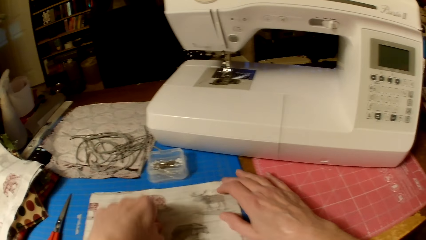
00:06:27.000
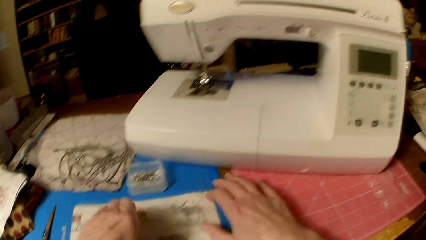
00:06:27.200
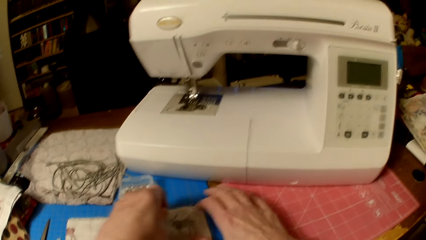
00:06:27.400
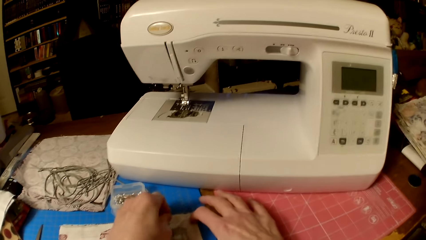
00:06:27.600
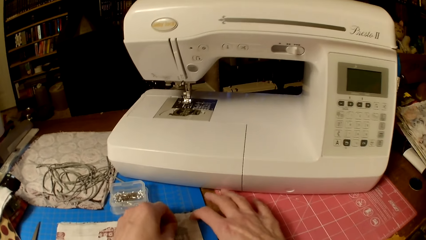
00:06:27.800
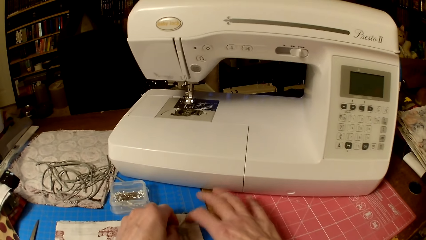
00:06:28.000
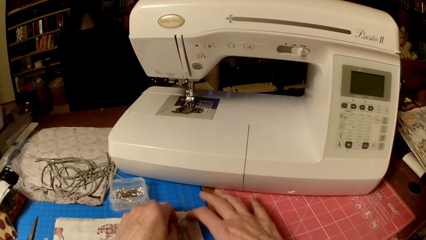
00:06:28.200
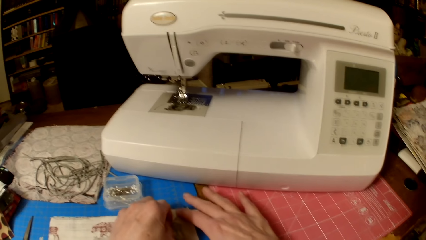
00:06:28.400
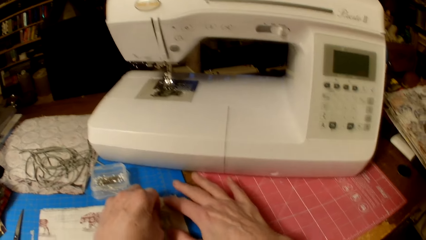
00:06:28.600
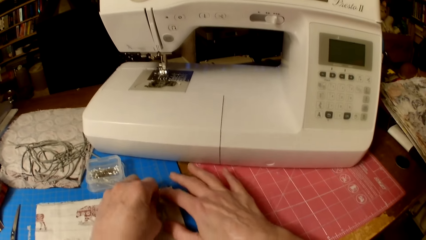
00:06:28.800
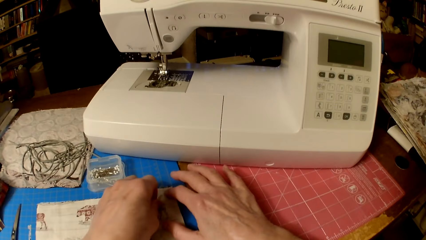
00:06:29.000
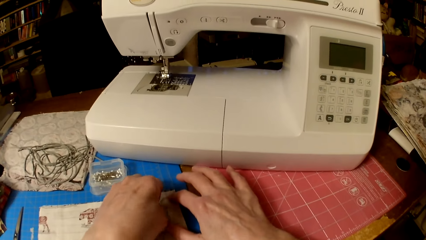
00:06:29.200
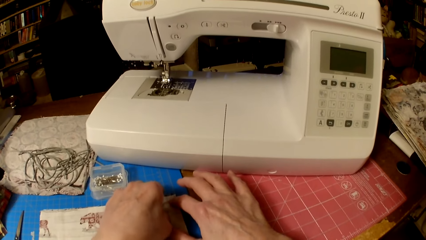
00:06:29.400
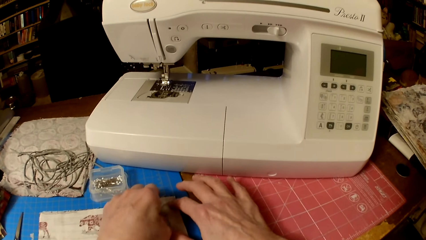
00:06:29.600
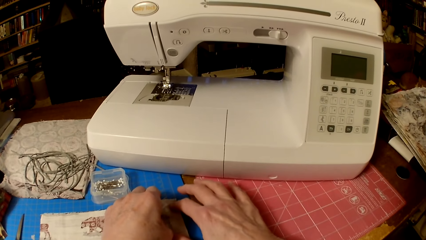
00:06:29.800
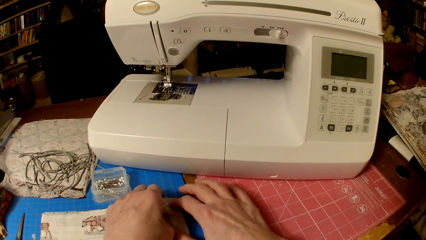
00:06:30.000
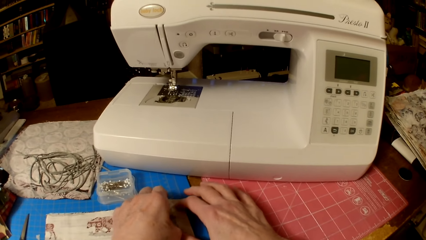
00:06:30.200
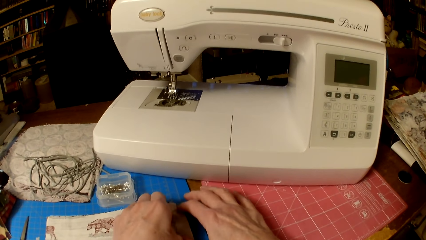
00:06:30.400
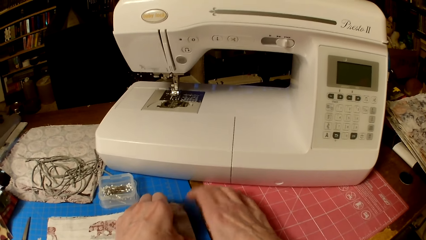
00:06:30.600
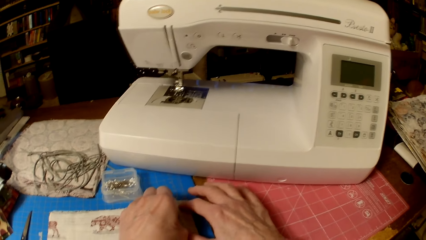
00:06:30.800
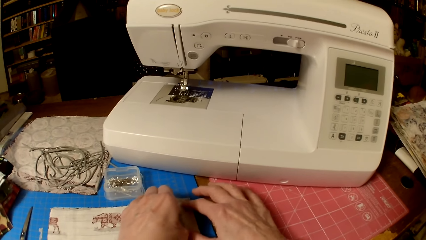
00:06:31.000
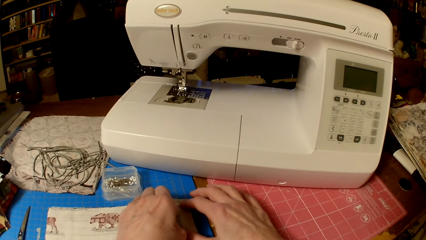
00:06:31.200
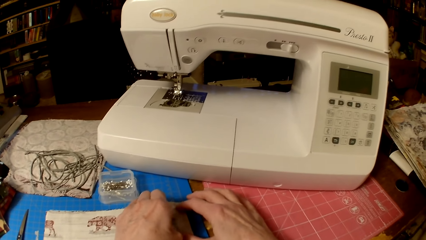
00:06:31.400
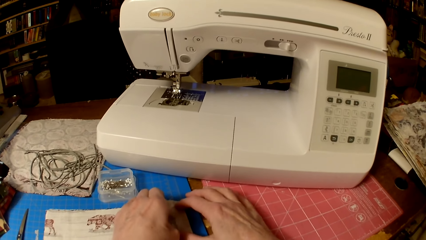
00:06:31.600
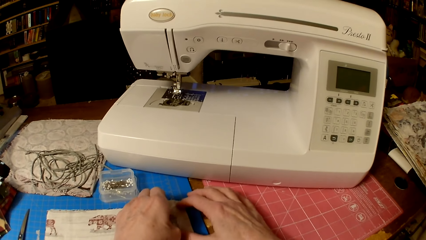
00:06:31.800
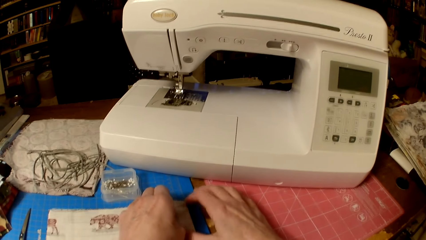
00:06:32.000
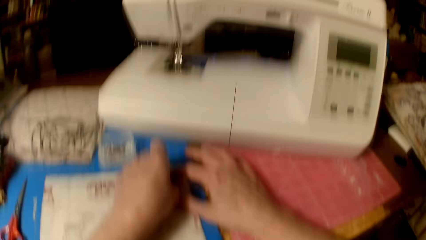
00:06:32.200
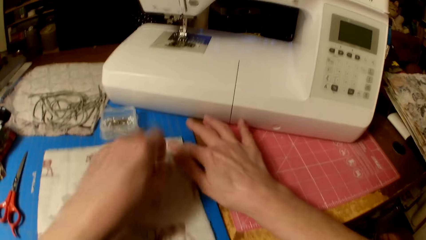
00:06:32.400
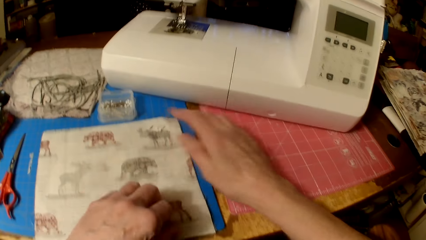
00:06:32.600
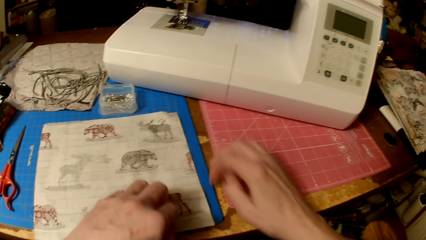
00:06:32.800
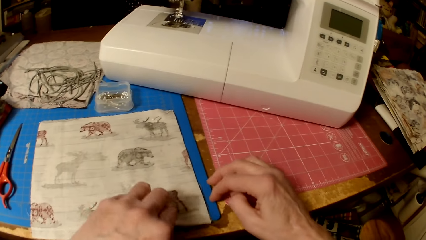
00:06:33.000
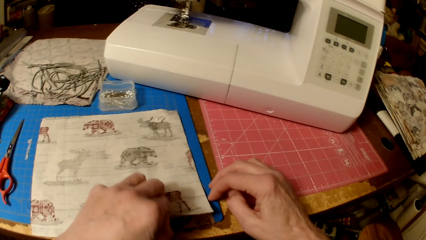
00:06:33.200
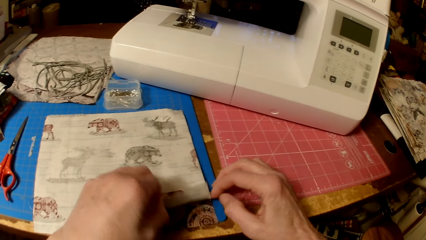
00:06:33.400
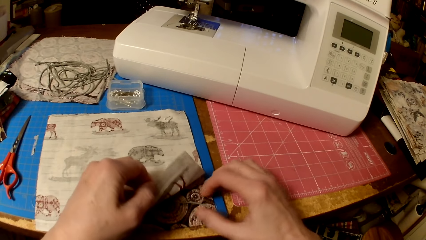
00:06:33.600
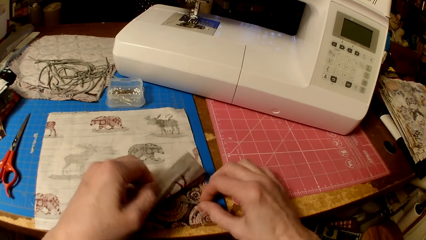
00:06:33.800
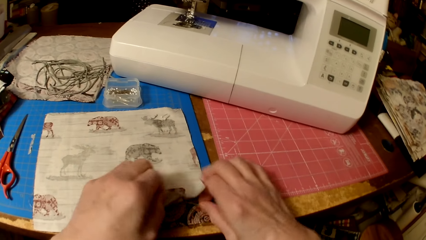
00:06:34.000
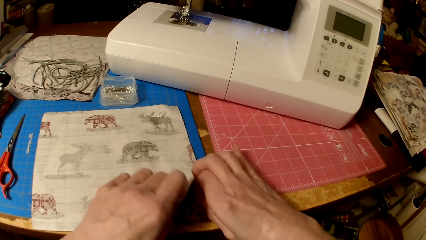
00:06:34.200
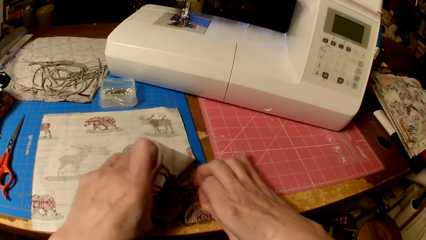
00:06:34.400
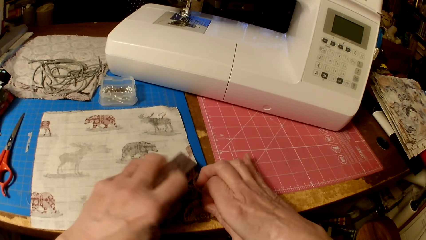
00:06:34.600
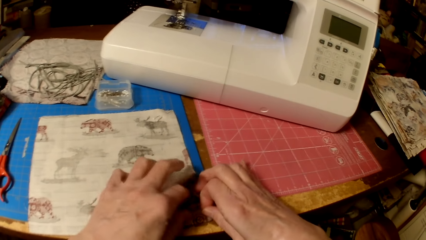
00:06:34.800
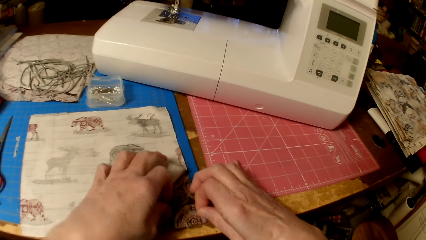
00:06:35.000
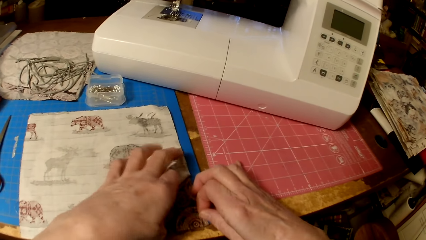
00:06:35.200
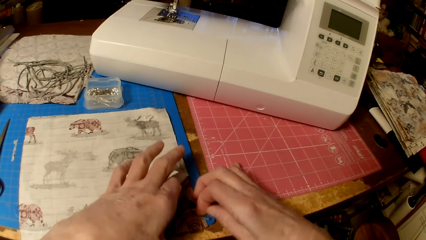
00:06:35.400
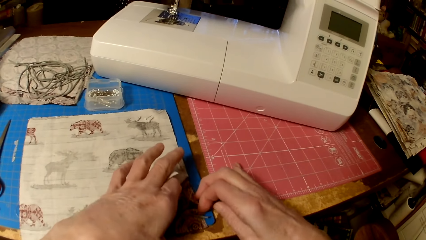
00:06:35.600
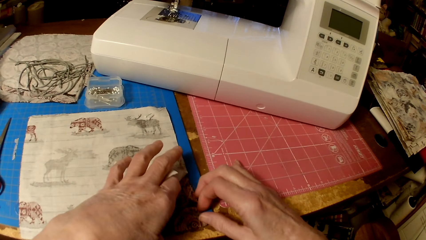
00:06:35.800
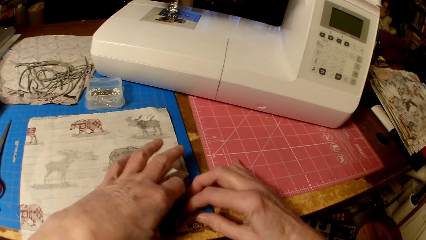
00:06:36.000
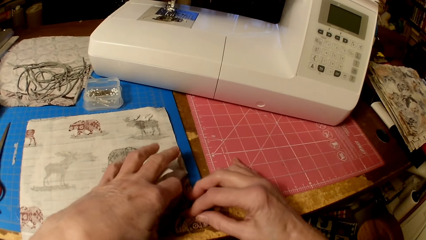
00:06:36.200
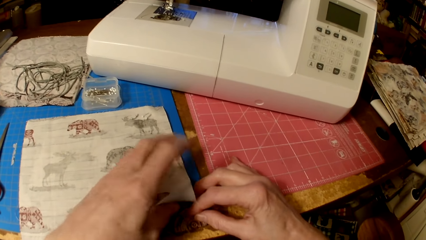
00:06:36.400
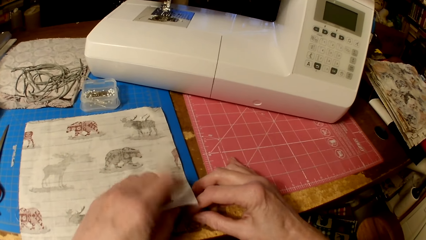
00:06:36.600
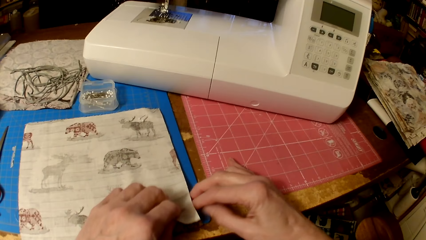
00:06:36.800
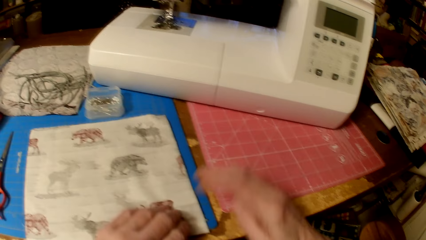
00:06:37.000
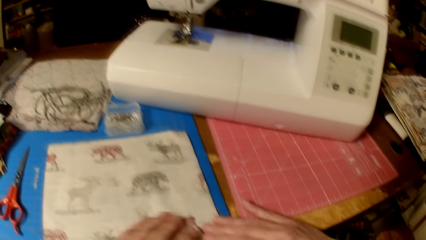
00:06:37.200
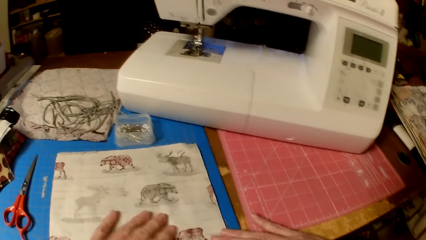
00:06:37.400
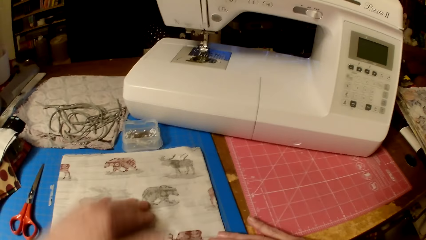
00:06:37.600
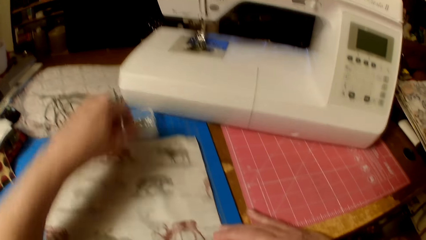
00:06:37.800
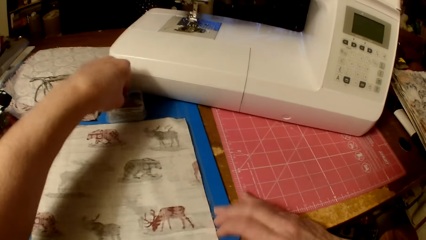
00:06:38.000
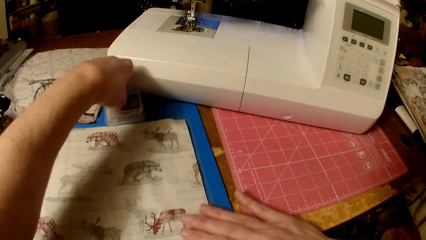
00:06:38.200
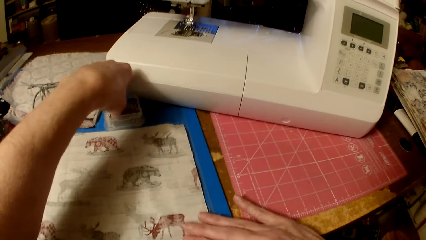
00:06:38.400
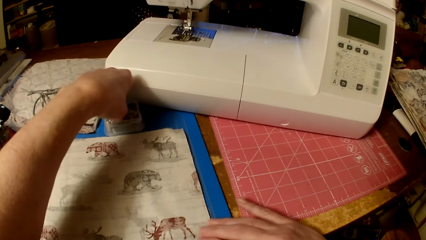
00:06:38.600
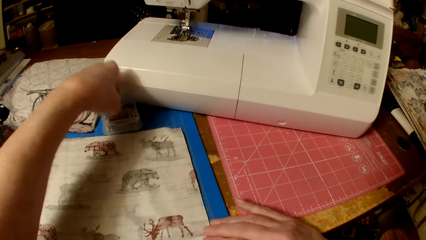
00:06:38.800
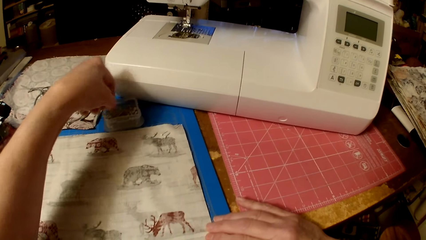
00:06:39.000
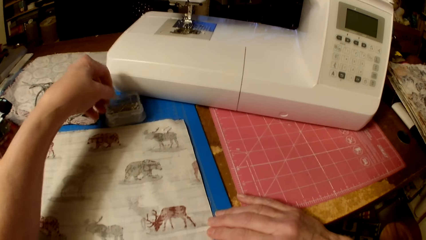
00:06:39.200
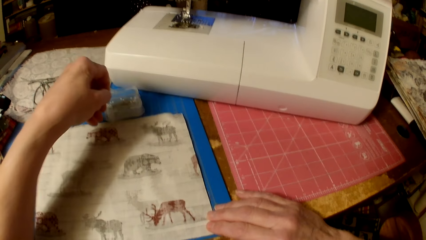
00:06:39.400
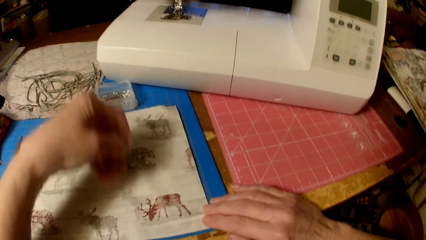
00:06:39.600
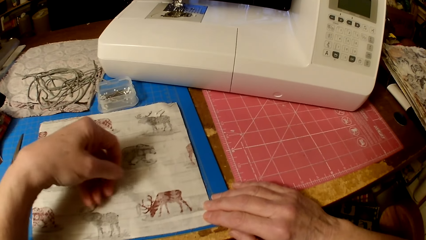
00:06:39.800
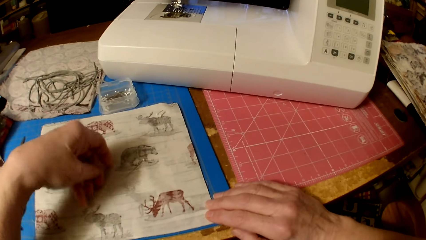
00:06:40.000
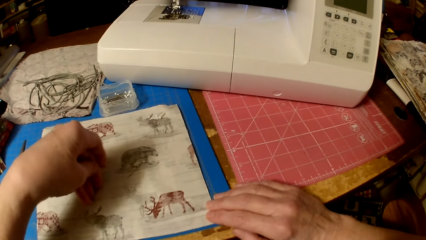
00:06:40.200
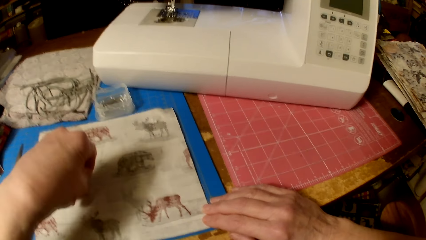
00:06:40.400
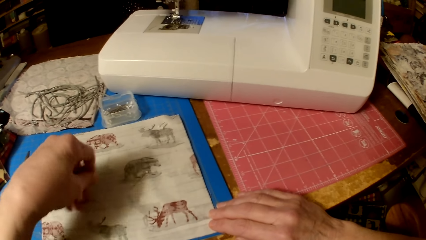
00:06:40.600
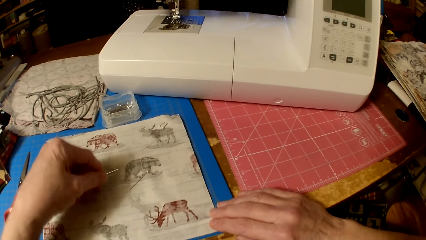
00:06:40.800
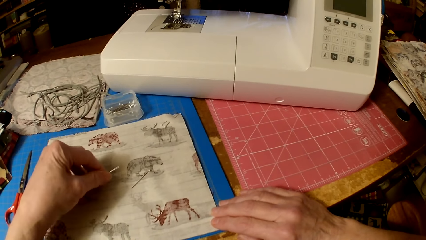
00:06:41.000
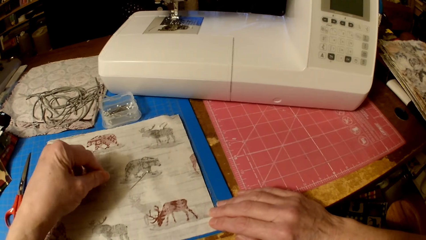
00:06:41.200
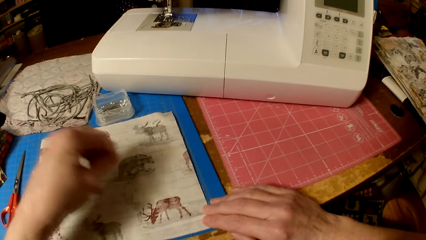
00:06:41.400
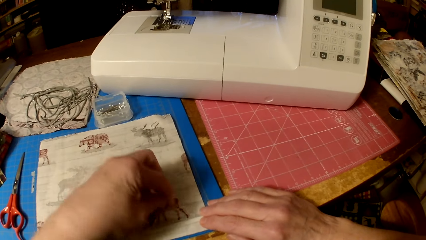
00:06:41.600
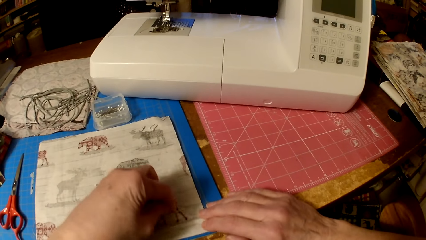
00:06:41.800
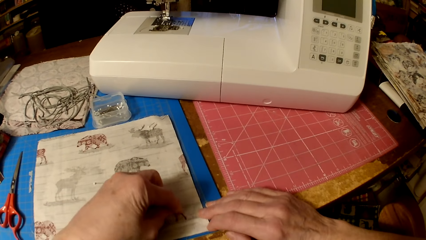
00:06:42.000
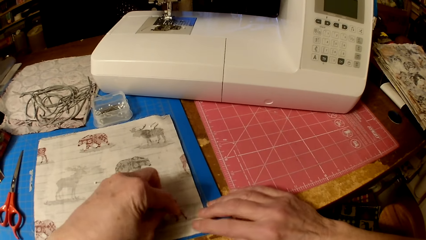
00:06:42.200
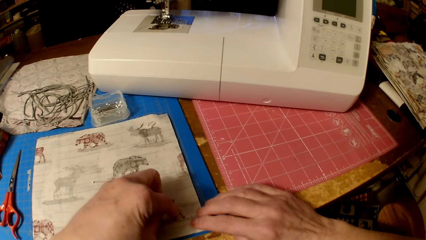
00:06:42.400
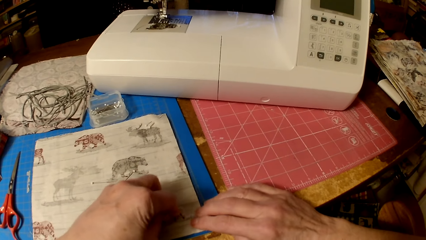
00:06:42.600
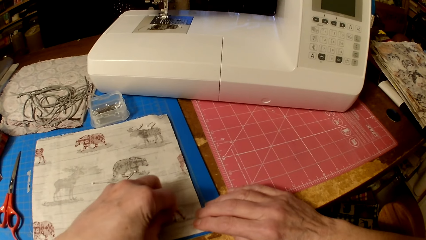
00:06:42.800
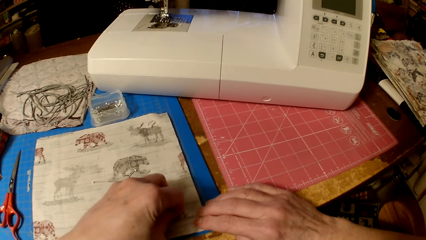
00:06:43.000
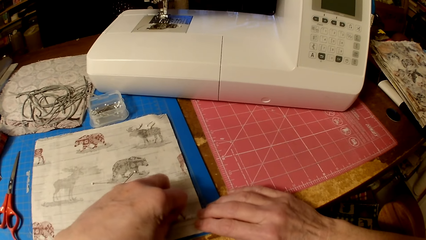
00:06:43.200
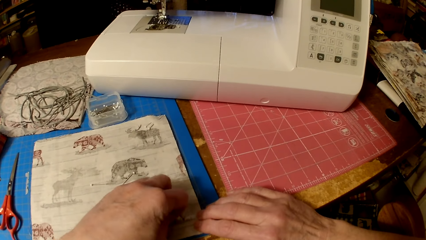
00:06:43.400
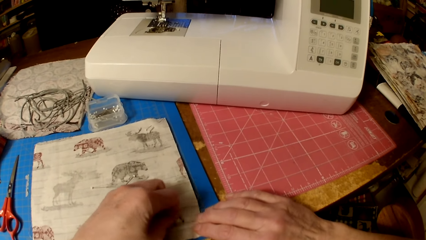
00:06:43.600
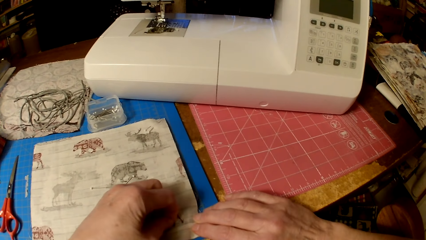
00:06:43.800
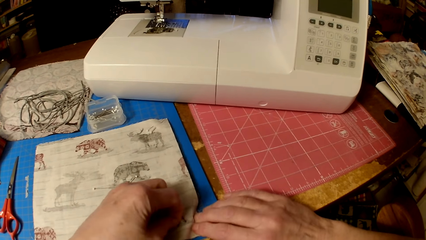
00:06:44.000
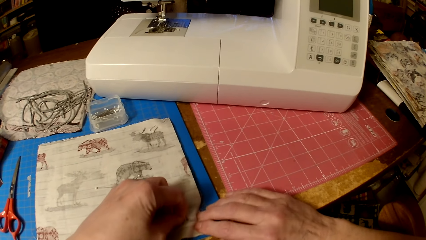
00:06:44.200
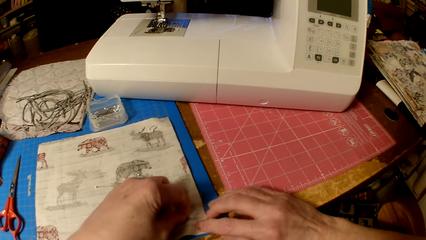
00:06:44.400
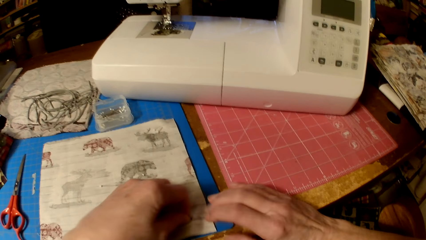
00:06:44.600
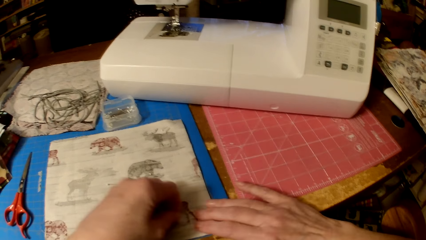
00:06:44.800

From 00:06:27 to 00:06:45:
The camera wearer puts the pin or needle in the pieces of cloth. They lift a piece of cloth. They fix the piece of thread in the cloth. They straighten the piece of cloth. They push the pieces of cloth on the table. They pick a needle from the container. They put pins in the pieces of cloth.
